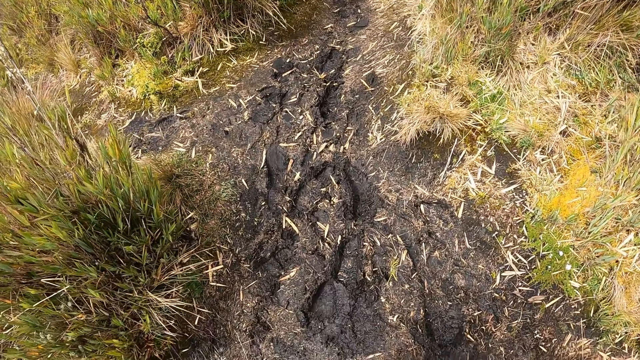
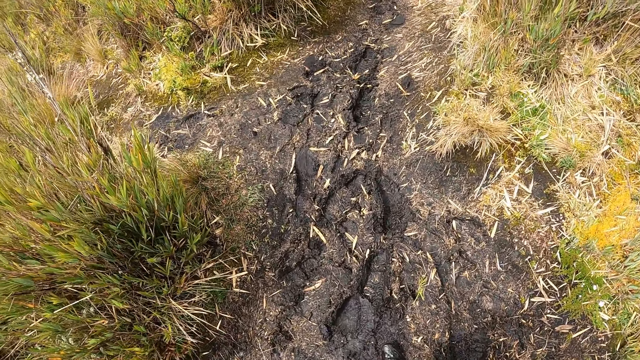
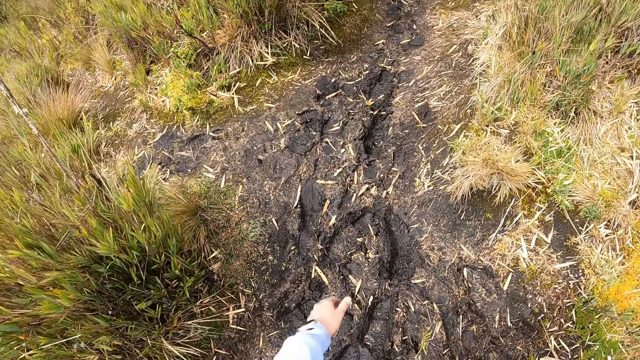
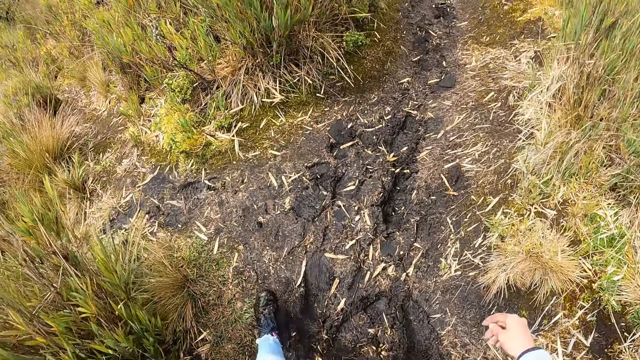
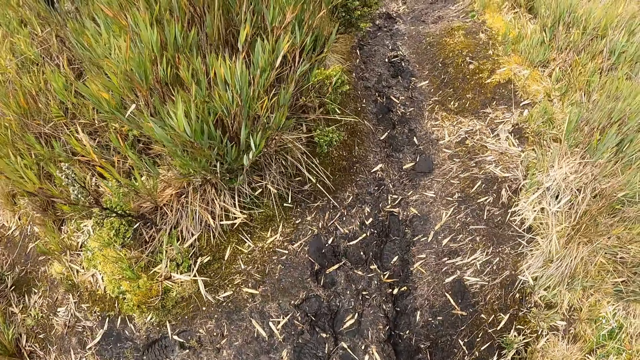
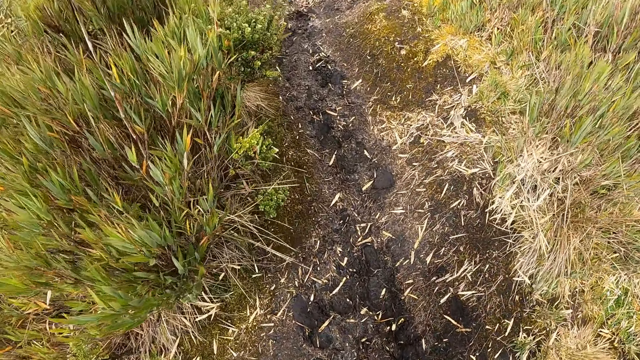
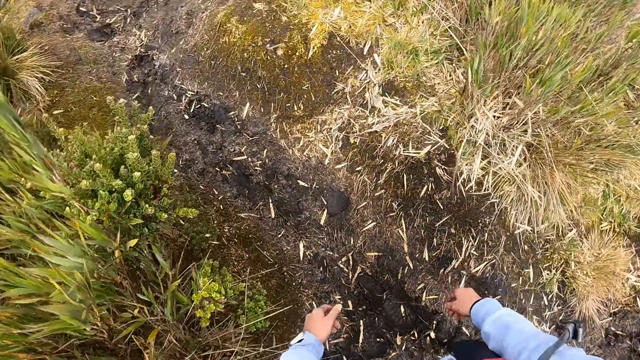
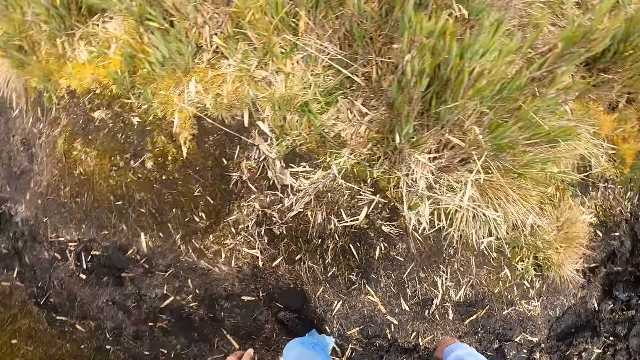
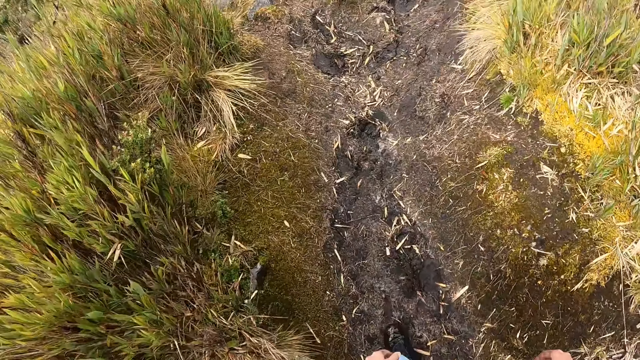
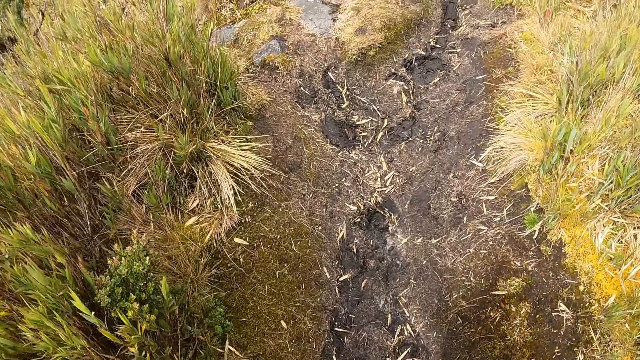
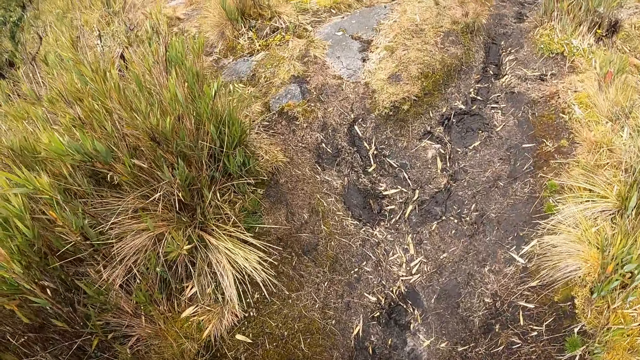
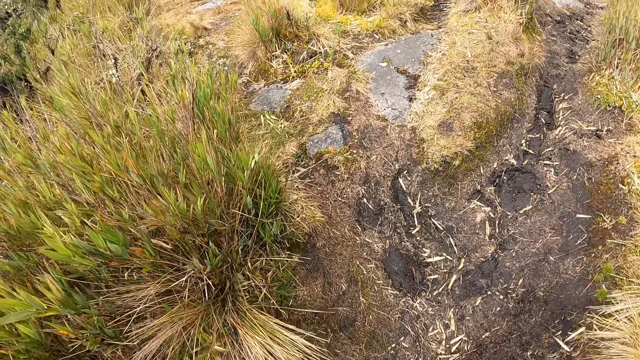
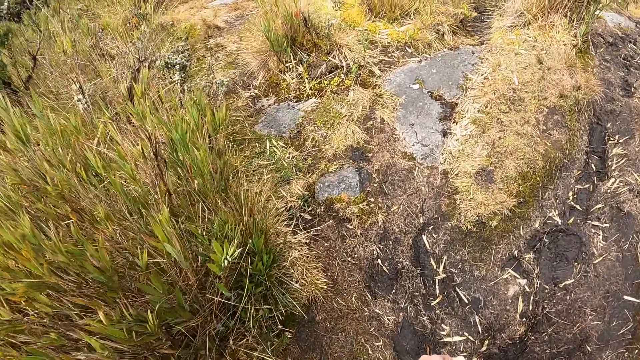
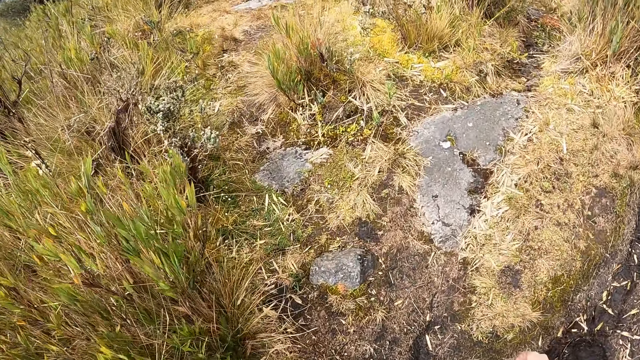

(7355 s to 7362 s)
The camera wearer walks on the path in the forest.

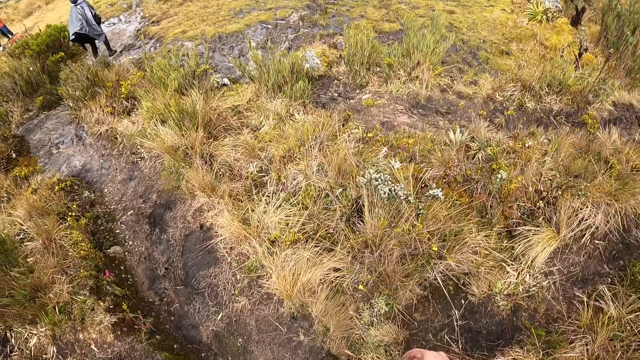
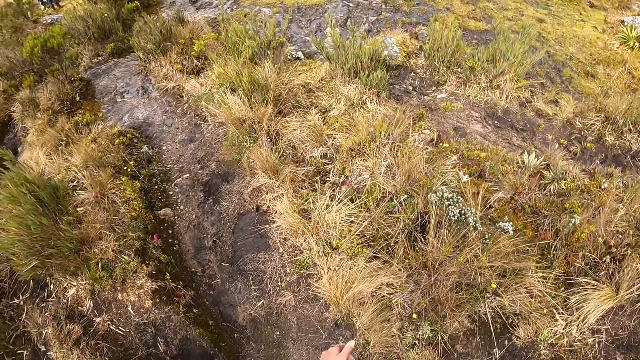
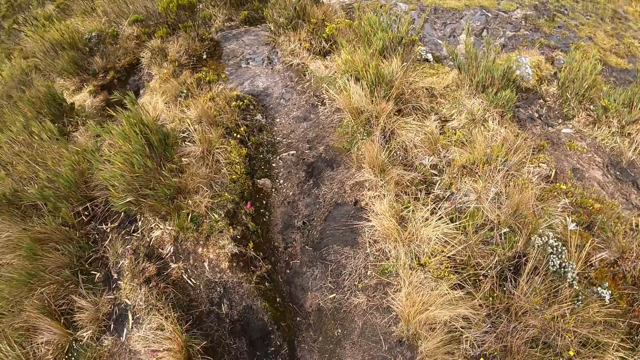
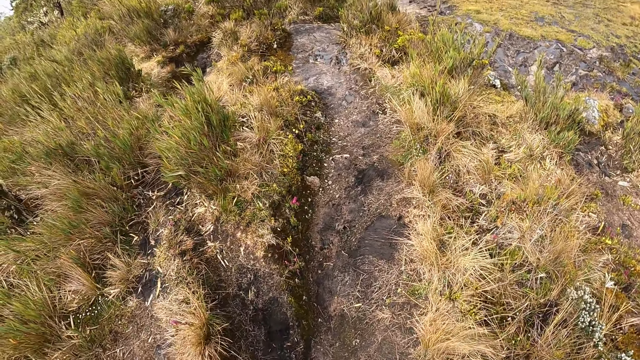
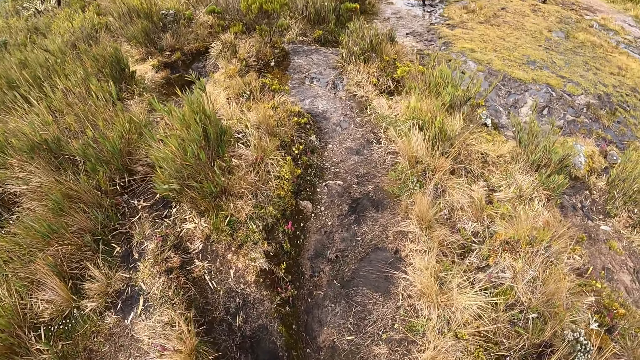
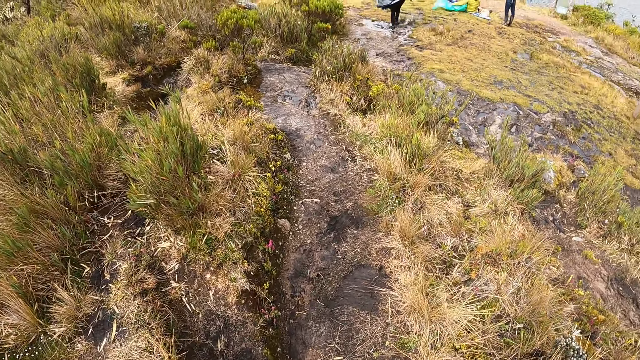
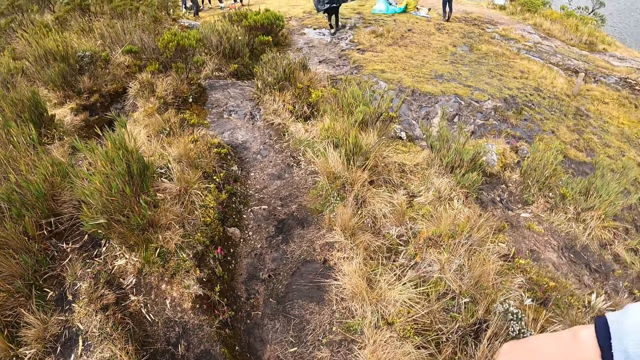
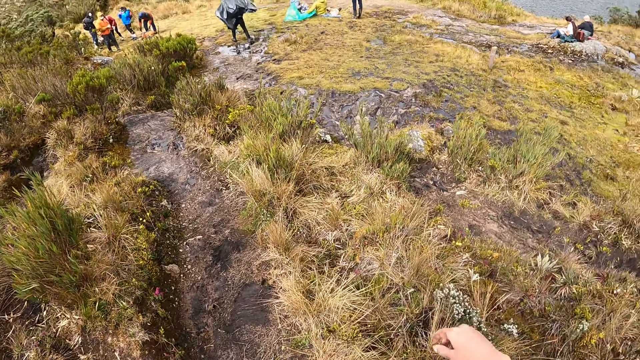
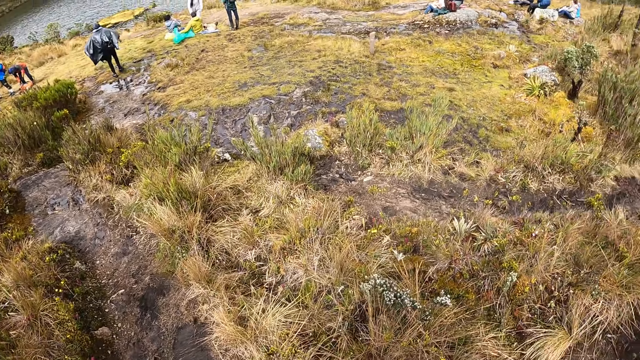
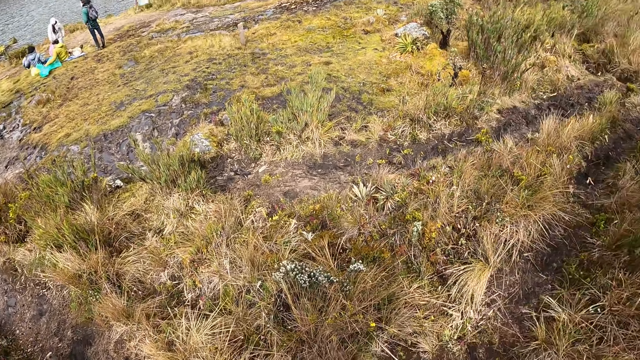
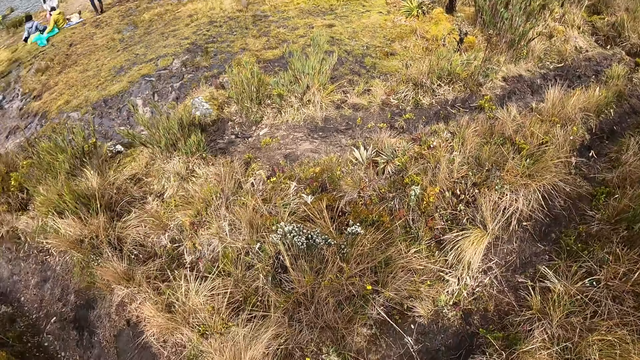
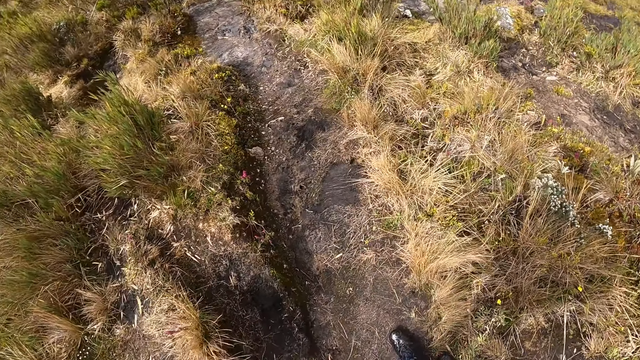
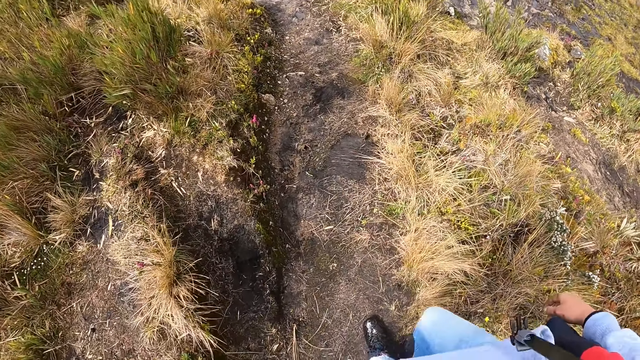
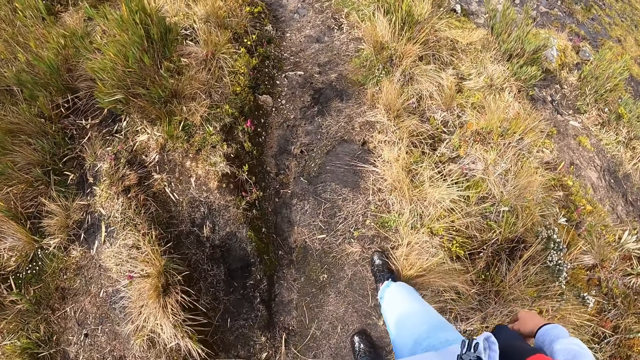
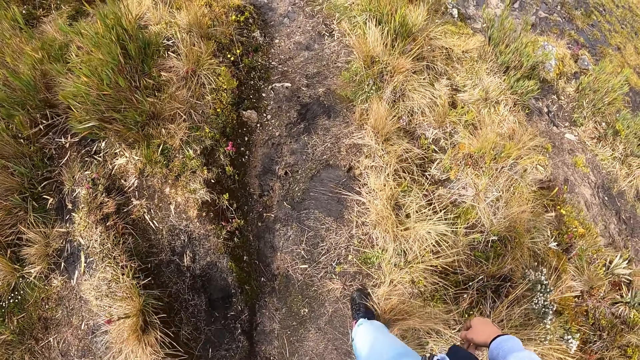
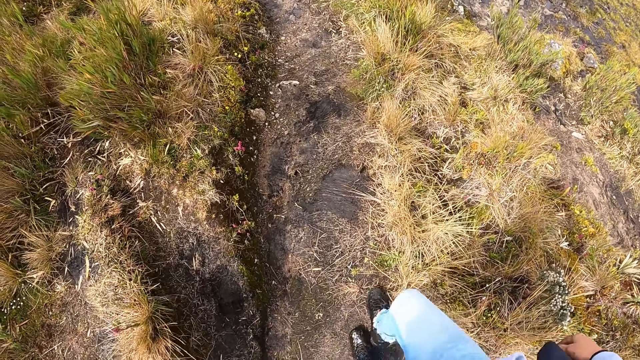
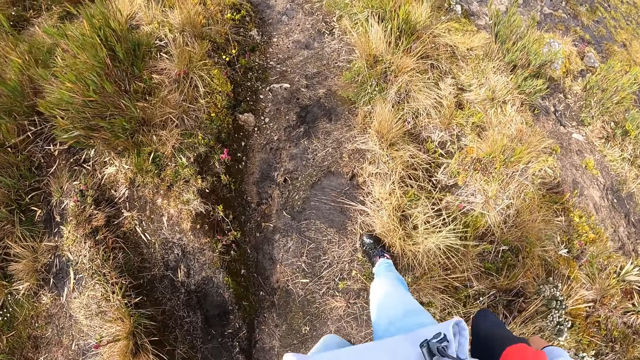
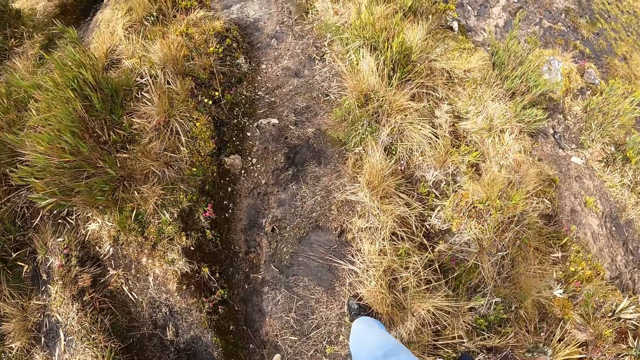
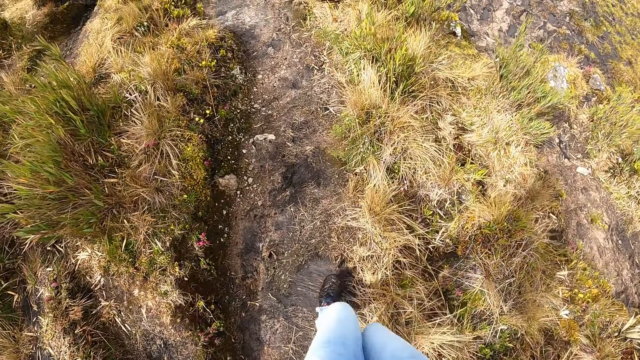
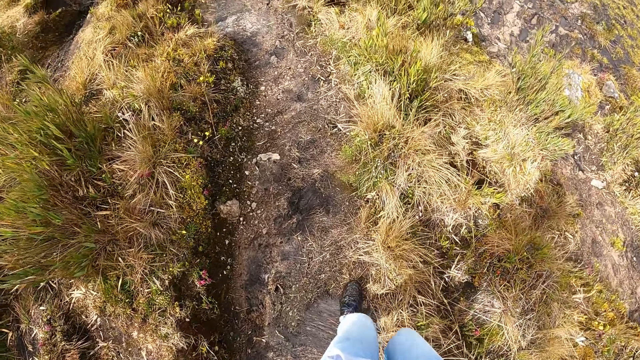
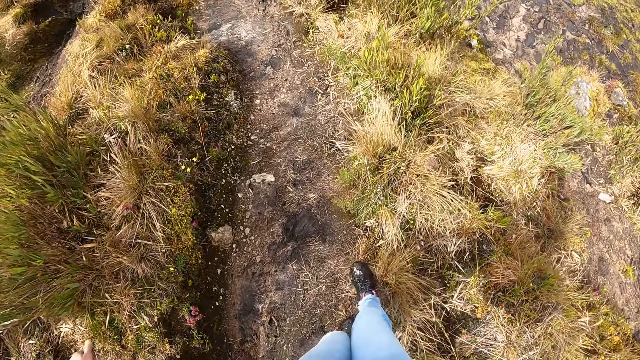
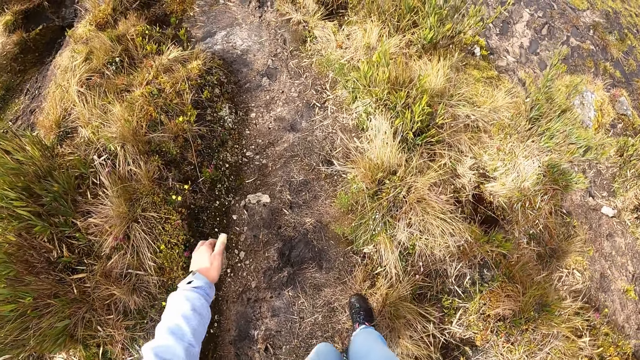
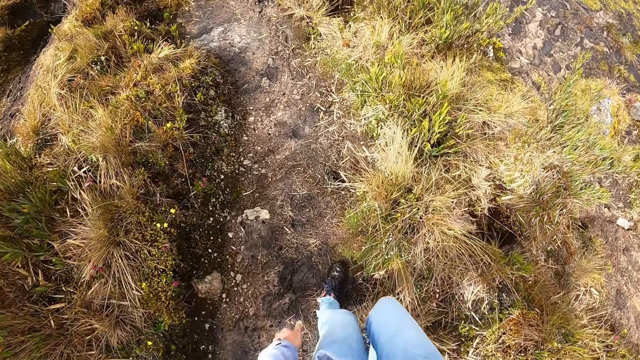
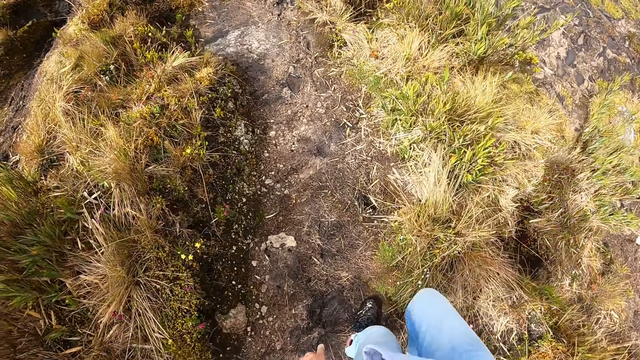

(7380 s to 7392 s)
The camera wearer stands on the path in the forest. They walk on the path in the forest.

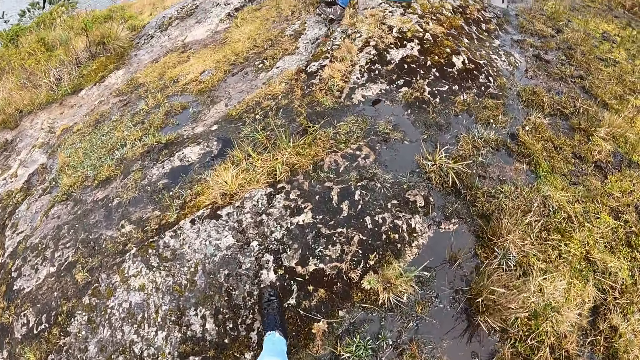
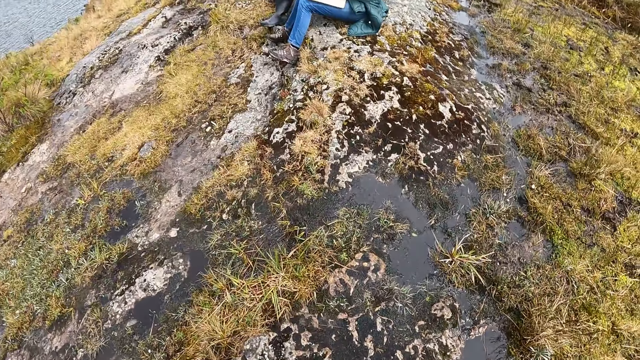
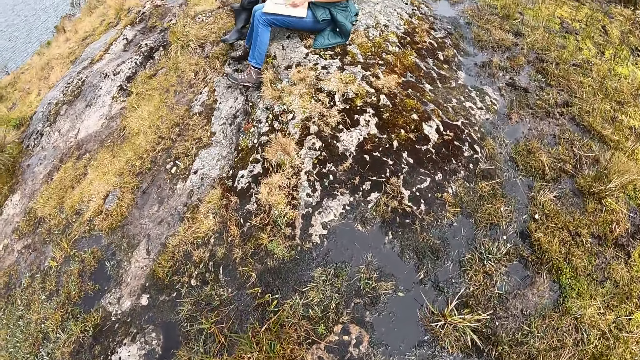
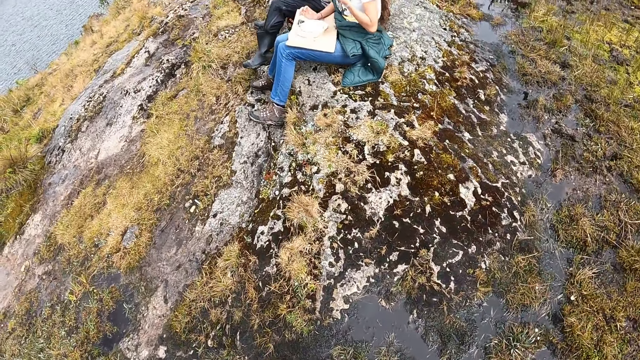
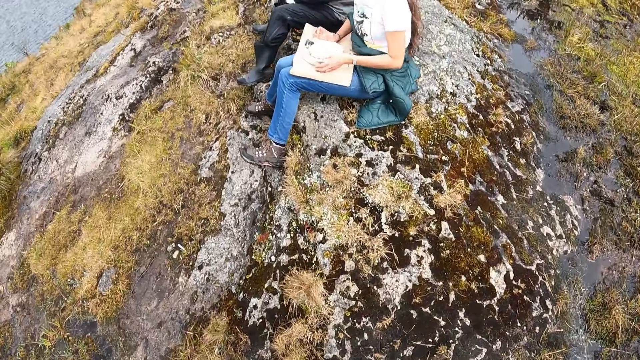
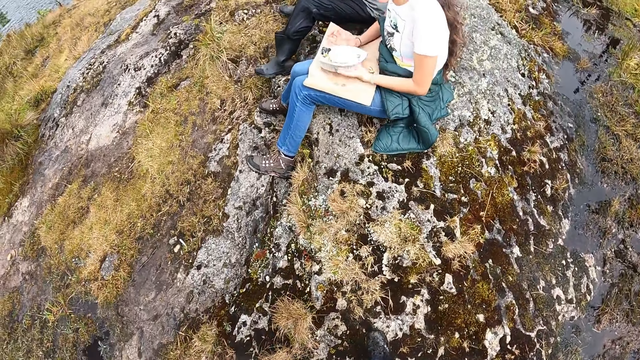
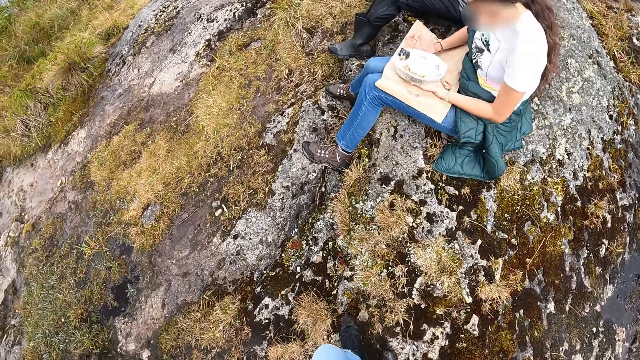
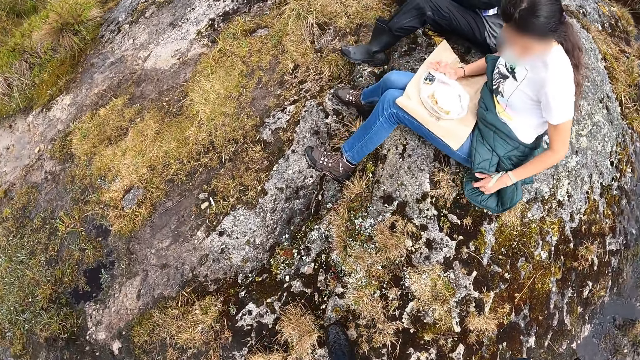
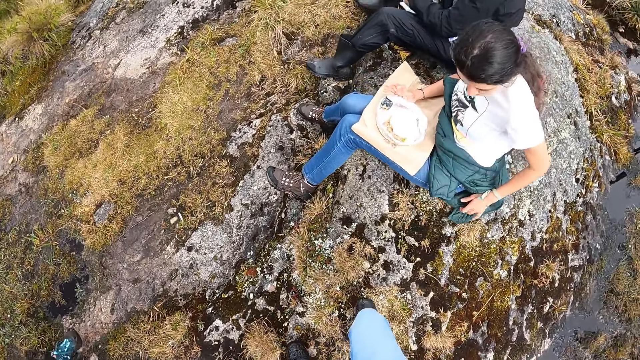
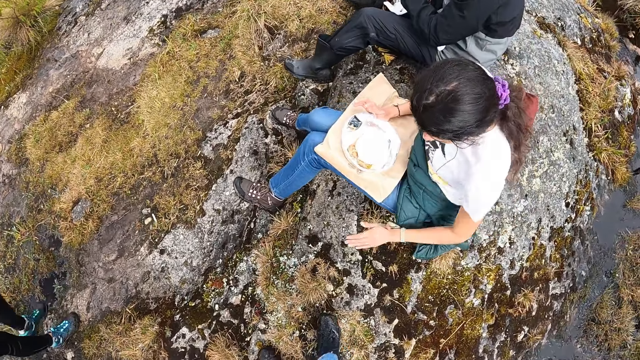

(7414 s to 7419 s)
The woman puts her left hand under a plate on her lap. The woman adjusts her jacket with her left hand.
